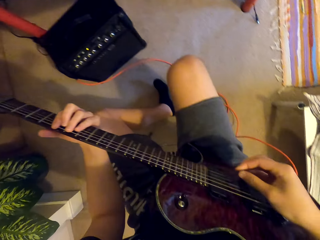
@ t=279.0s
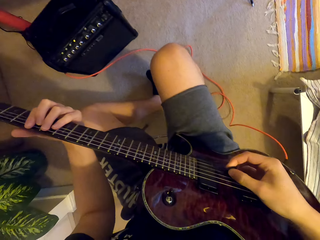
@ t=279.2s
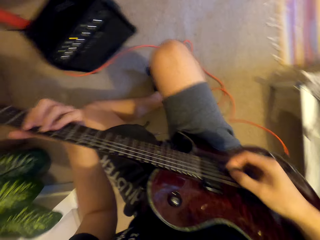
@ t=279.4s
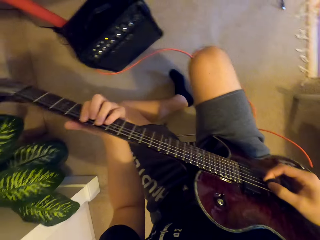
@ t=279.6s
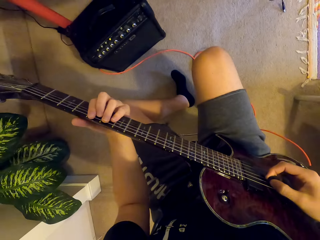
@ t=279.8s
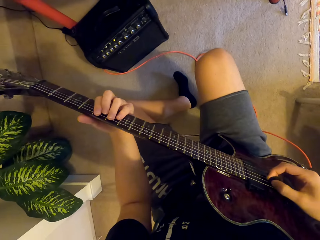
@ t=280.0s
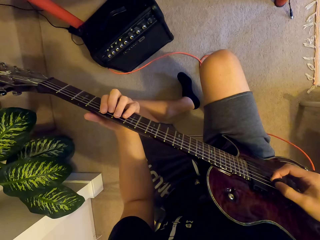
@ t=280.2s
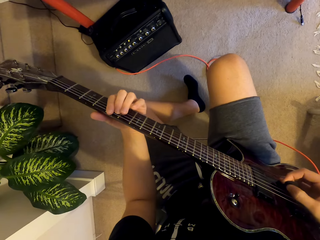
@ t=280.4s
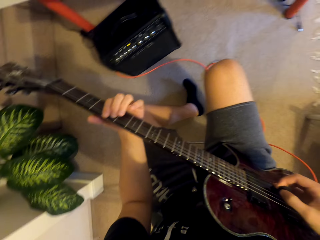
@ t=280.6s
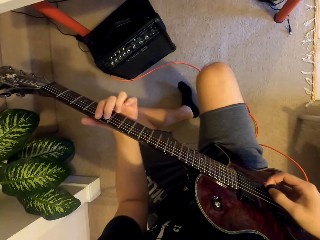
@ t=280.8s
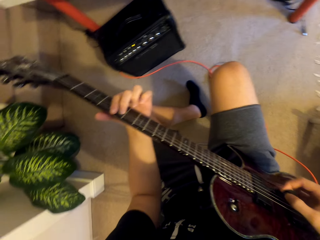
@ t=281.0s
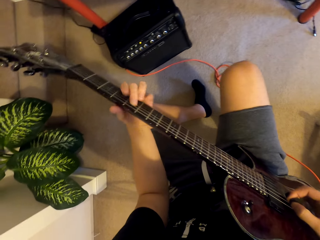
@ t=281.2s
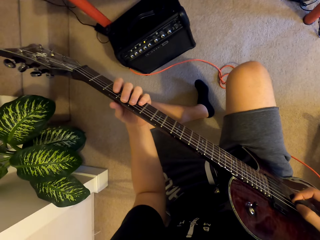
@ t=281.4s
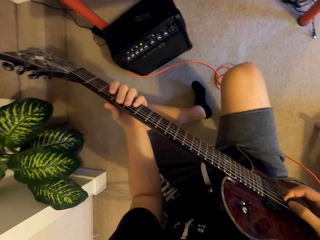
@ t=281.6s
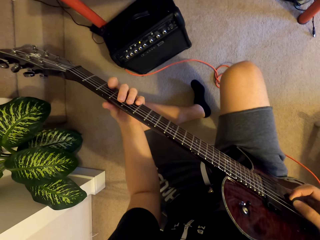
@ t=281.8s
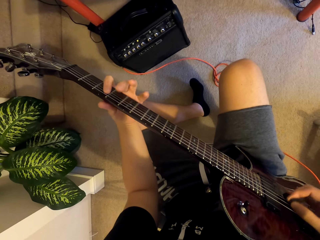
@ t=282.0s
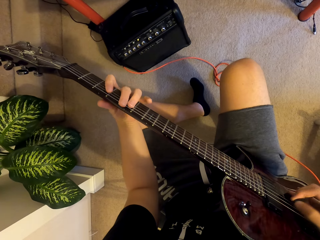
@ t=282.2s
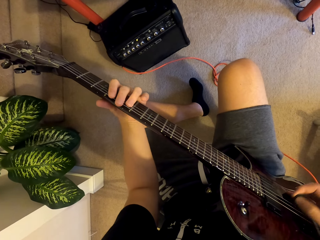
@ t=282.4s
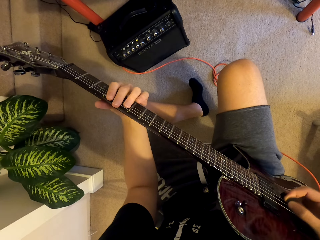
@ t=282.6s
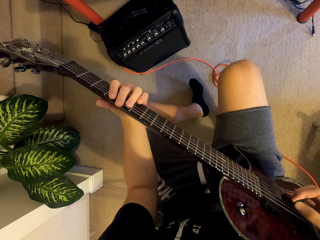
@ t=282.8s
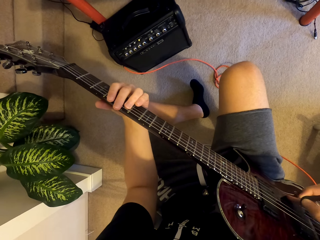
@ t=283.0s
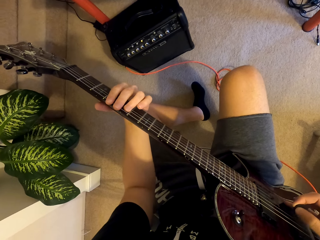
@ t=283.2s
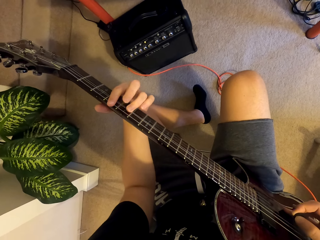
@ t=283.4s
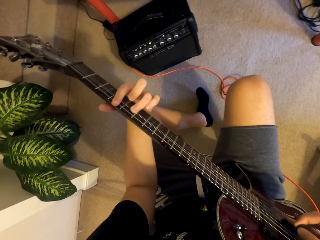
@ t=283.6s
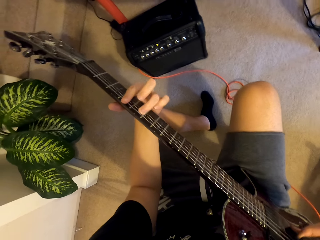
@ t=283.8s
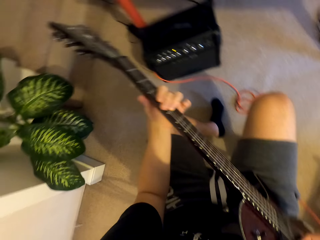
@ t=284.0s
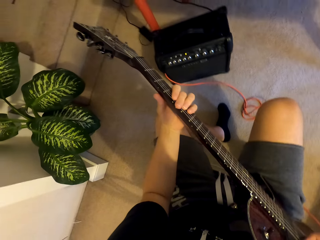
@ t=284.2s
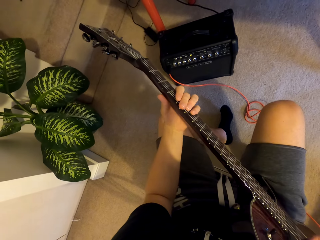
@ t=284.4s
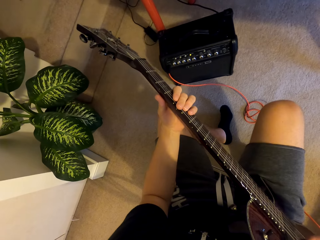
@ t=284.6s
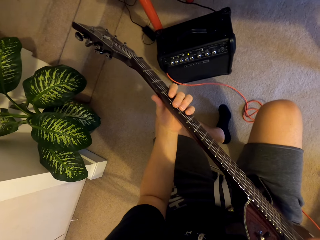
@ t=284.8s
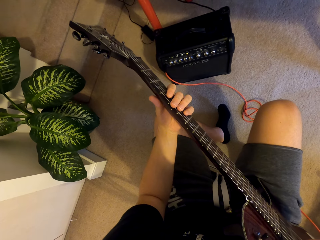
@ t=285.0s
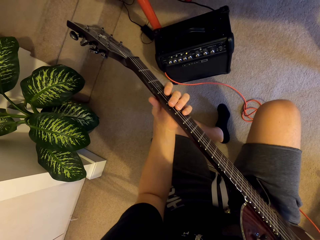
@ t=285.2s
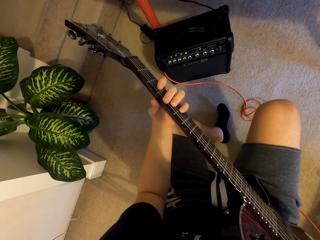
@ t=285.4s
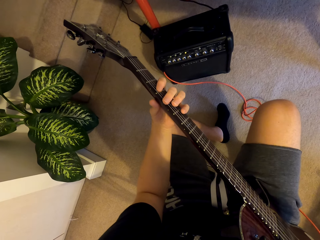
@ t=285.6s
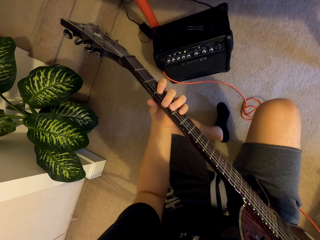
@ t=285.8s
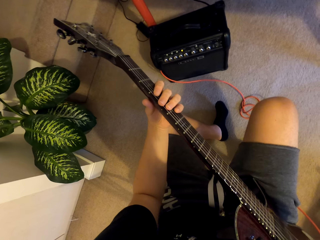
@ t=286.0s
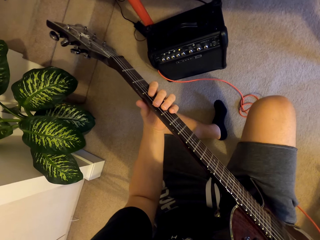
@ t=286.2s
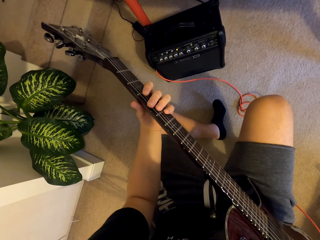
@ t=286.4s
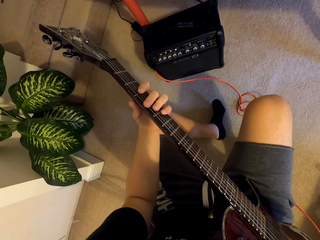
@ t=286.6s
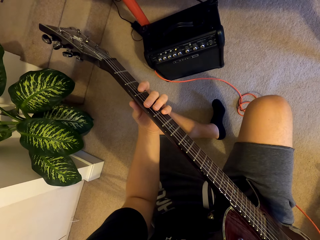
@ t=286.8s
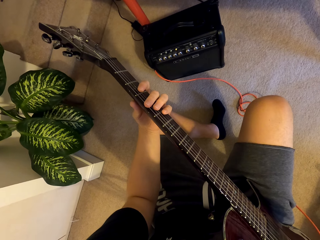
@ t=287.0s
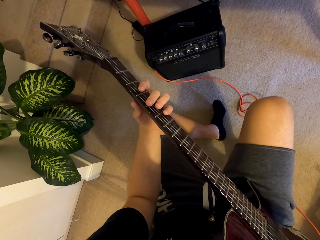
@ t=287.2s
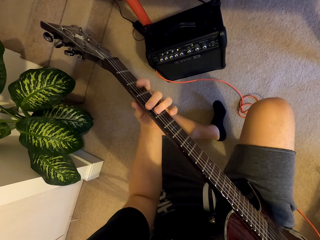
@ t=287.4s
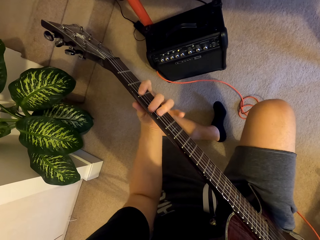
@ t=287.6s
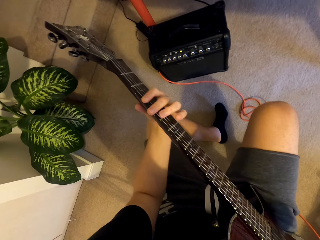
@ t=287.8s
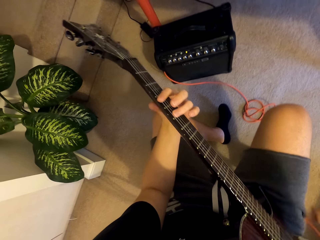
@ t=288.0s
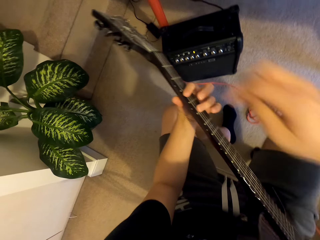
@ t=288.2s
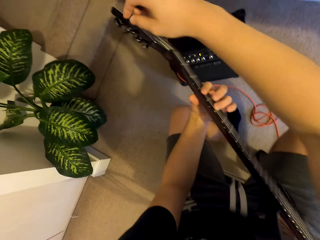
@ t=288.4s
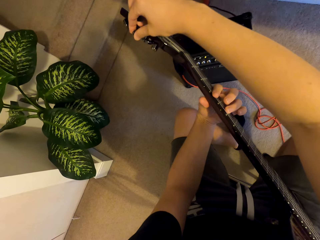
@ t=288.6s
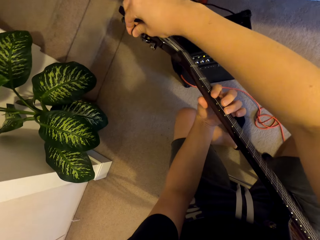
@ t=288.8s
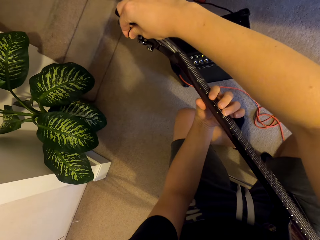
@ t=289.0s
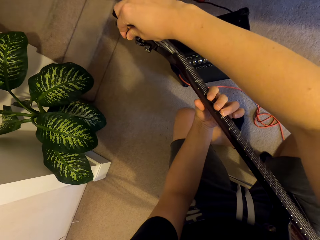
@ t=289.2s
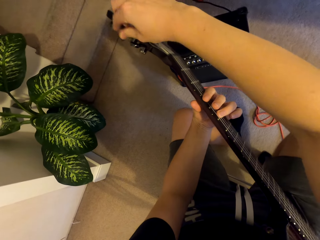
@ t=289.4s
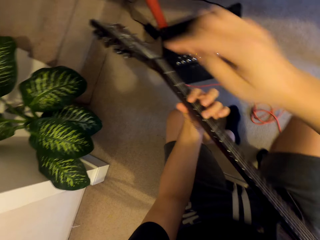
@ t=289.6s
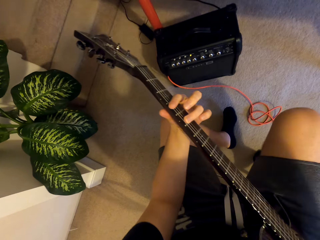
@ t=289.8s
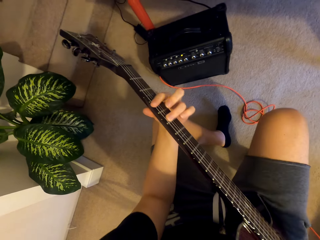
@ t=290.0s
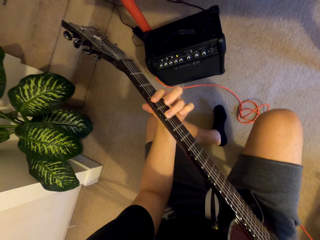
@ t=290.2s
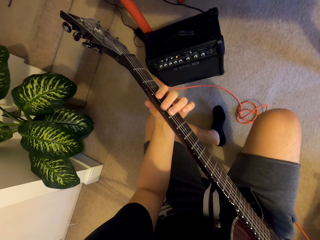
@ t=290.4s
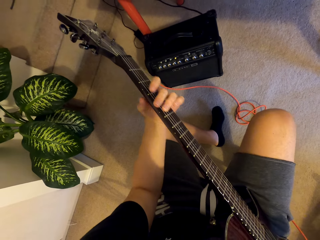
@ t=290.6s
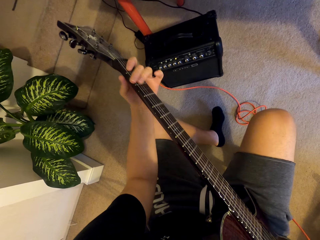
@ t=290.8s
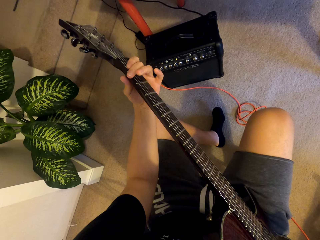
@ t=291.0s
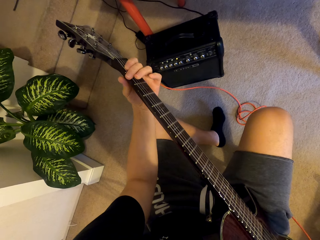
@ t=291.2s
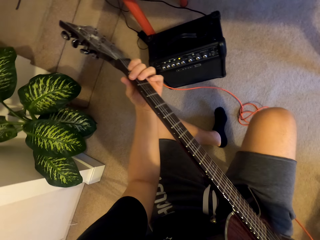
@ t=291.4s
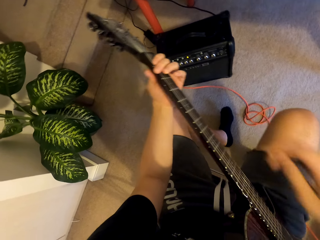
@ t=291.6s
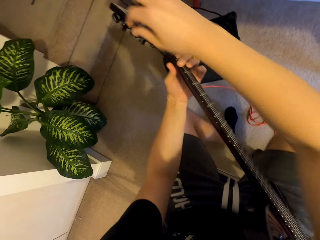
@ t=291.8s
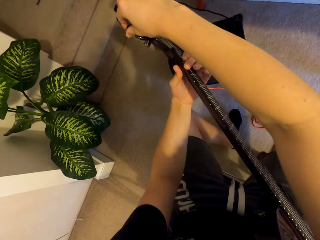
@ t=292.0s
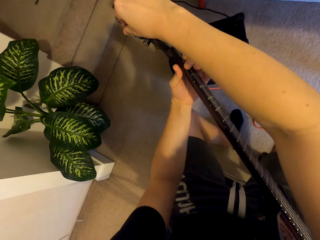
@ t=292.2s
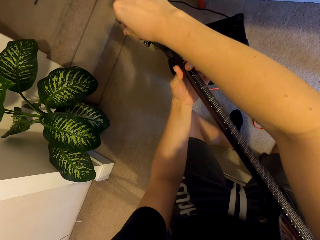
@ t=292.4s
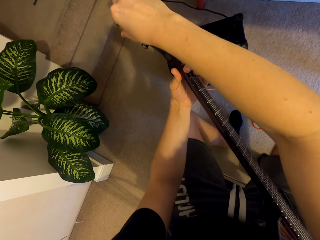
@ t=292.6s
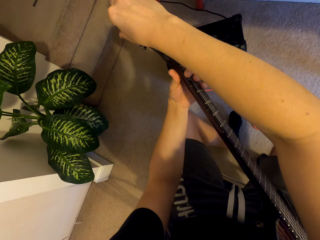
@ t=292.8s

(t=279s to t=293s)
The camera wearer plays the guitar. They adjust the guitar tuners.

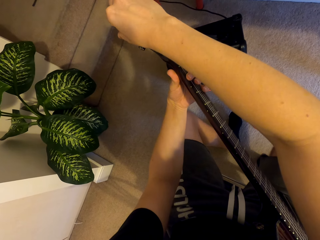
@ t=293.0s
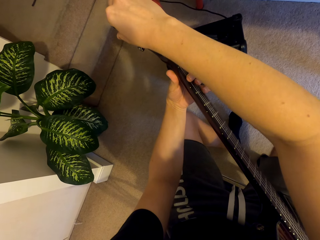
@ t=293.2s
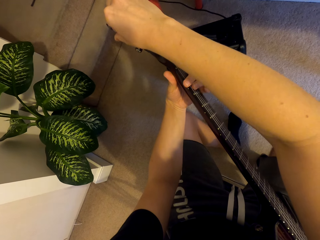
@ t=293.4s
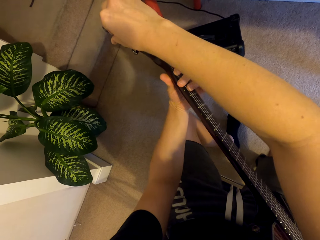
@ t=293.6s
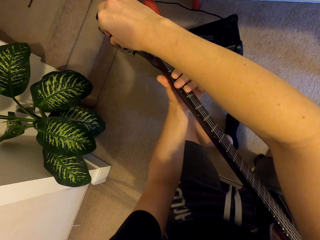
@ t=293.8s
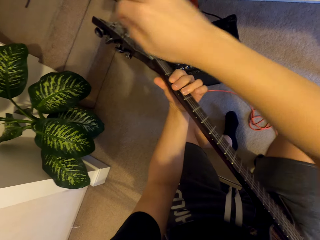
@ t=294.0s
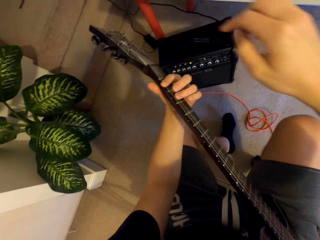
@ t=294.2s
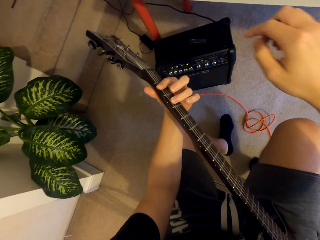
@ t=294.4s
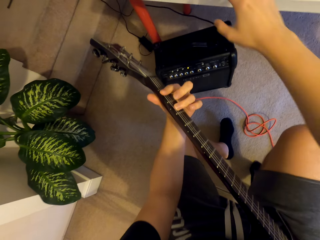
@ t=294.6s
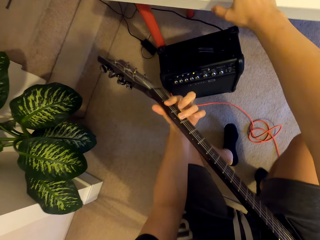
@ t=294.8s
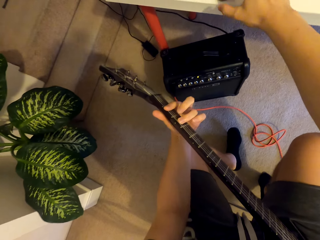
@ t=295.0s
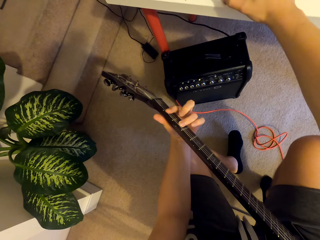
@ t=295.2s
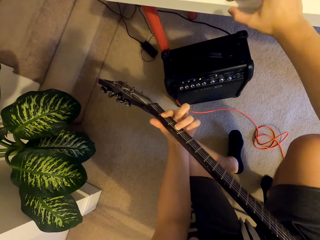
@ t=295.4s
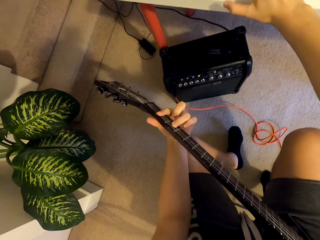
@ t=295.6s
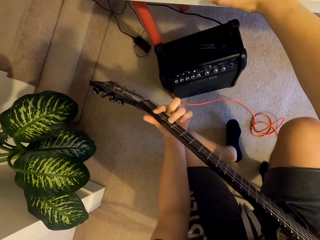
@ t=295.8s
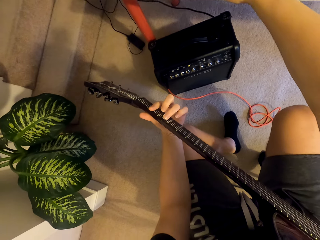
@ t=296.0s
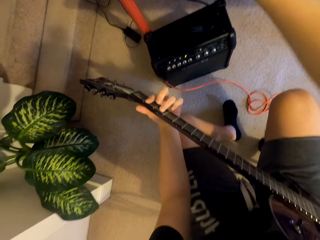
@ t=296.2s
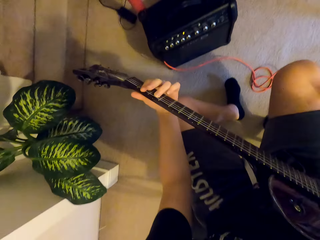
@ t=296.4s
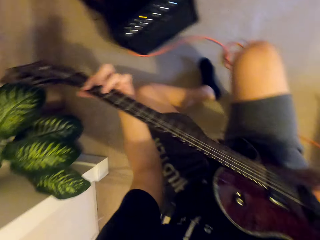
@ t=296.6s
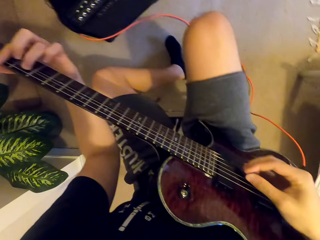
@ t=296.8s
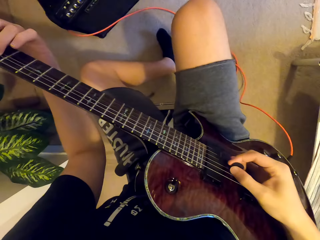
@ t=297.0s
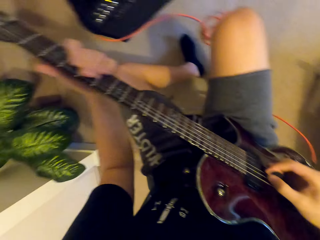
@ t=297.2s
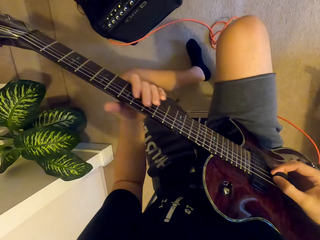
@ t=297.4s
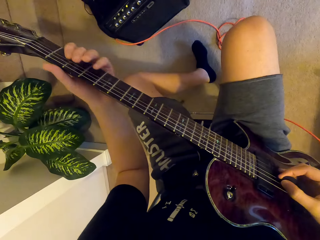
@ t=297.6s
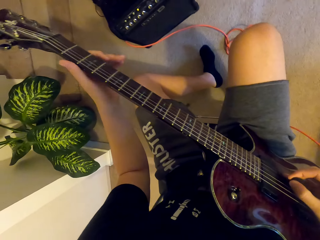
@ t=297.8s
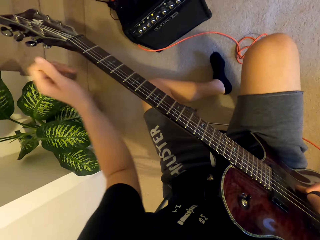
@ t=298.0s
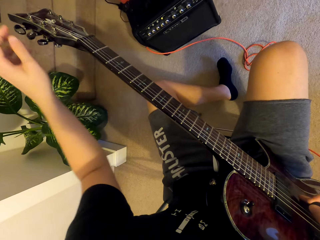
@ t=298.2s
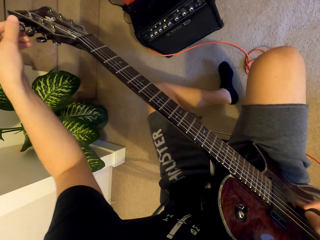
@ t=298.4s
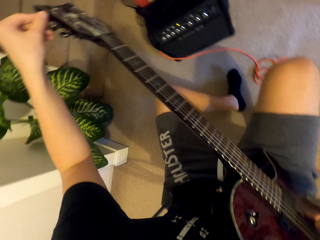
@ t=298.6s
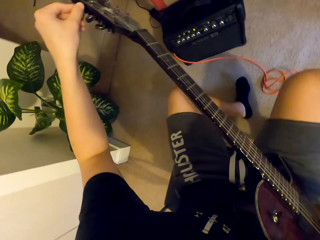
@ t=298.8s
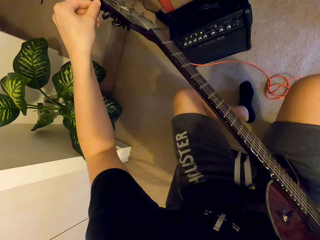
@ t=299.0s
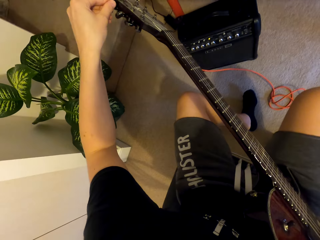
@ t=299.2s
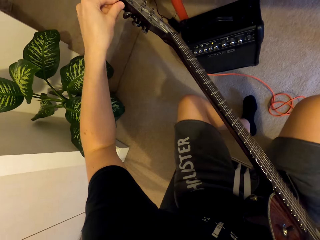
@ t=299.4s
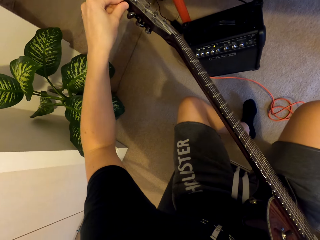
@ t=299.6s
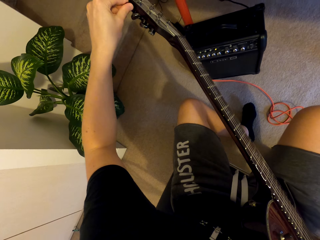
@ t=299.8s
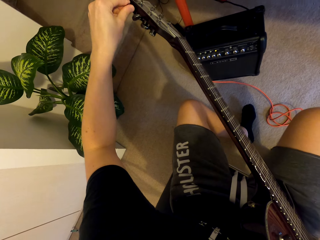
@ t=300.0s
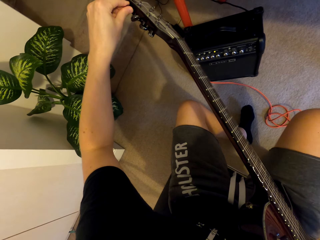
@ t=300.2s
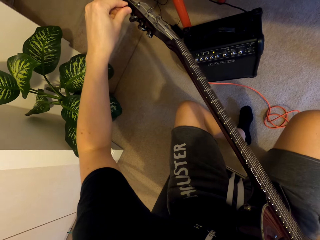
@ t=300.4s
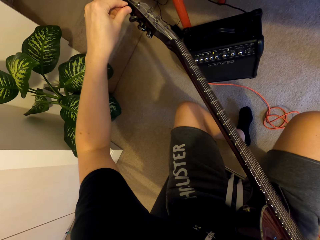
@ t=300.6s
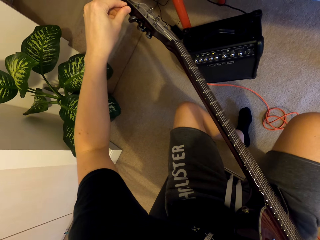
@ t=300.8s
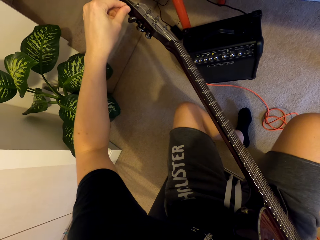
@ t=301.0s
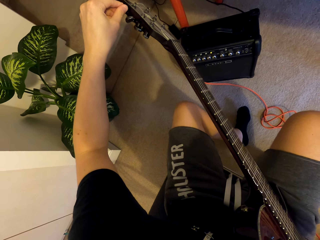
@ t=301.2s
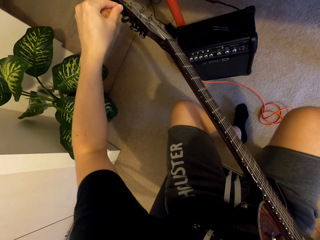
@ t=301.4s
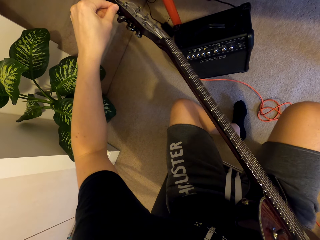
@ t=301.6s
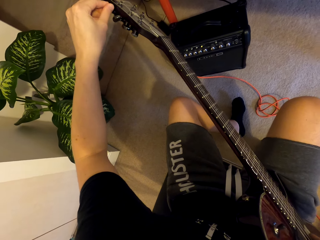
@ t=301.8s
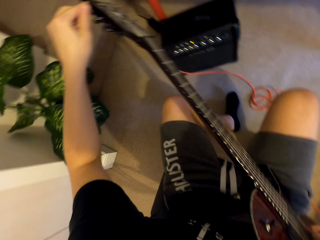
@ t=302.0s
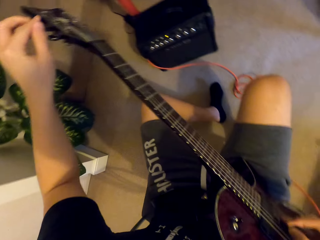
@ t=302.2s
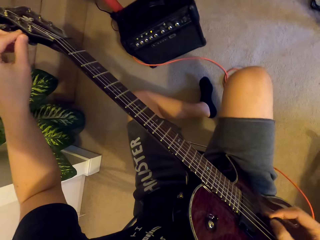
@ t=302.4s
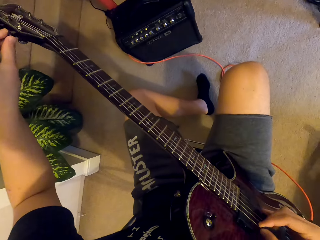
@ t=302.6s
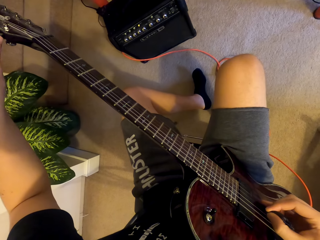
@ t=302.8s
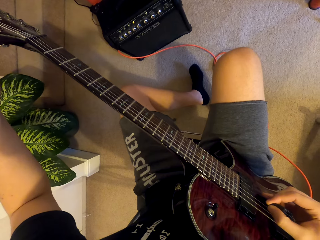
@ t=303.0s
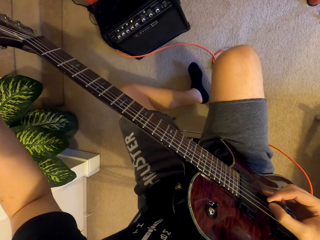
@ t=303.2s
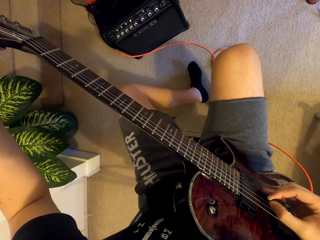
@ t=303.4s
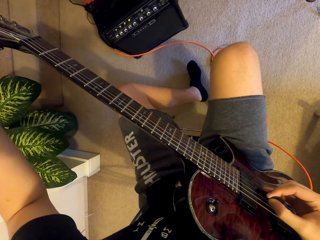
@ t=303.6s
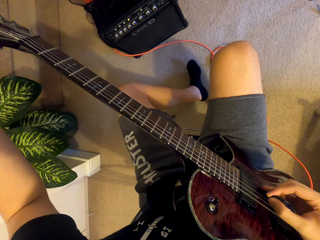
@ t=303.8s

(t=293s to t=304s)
The camera wearer adjusts the guitar buttons. They play the guitar. They adjust the guitar buttons.
